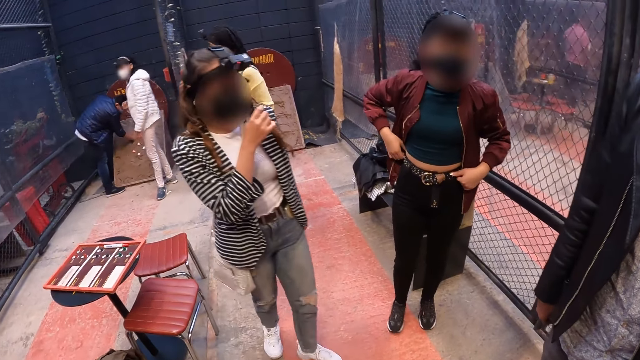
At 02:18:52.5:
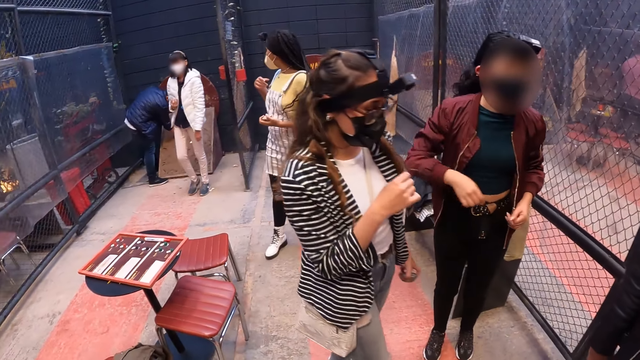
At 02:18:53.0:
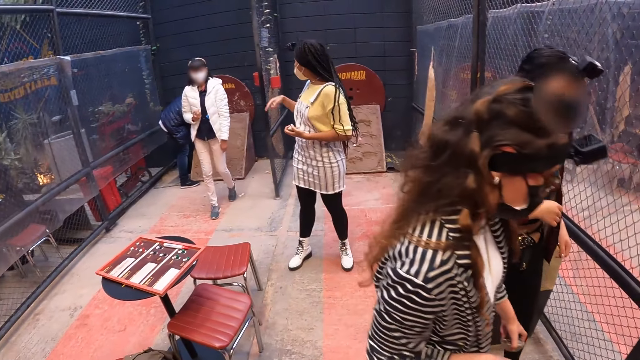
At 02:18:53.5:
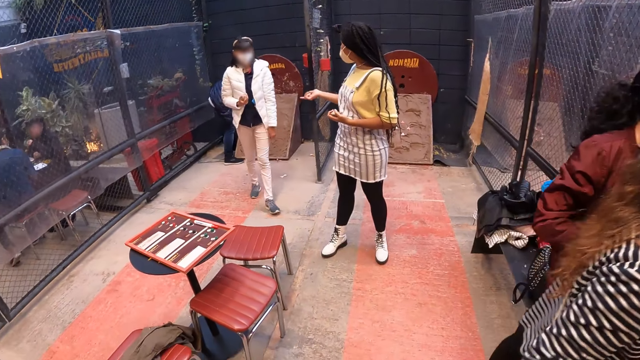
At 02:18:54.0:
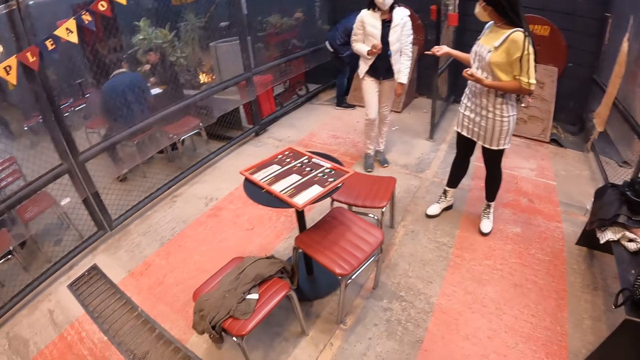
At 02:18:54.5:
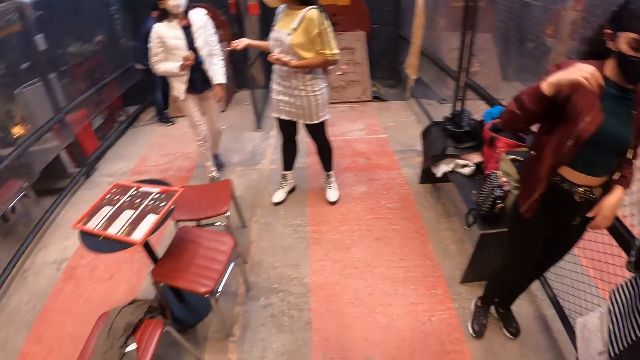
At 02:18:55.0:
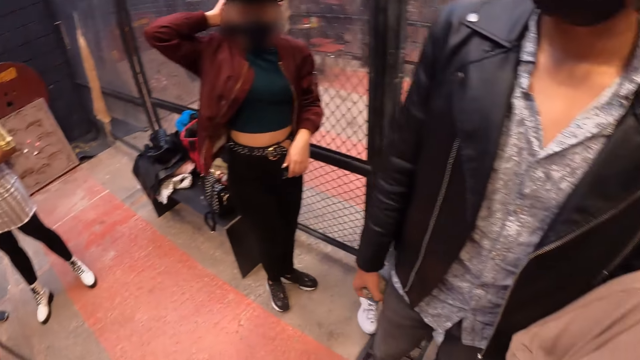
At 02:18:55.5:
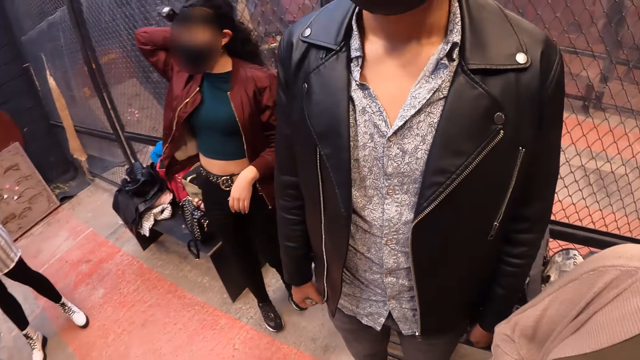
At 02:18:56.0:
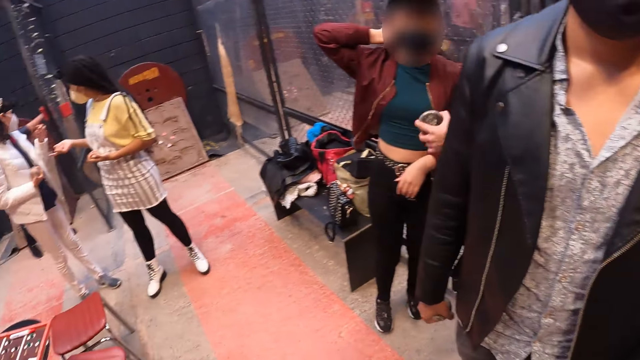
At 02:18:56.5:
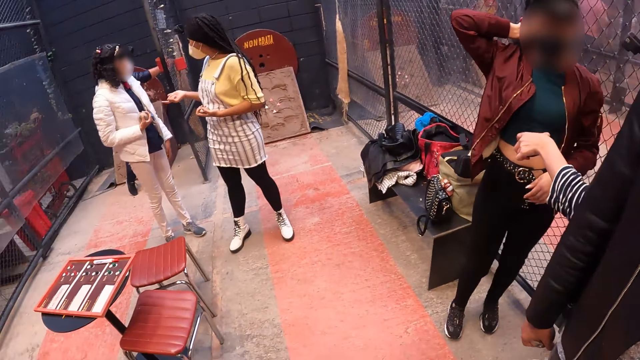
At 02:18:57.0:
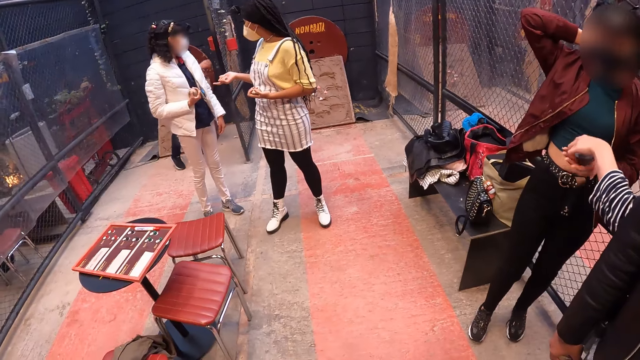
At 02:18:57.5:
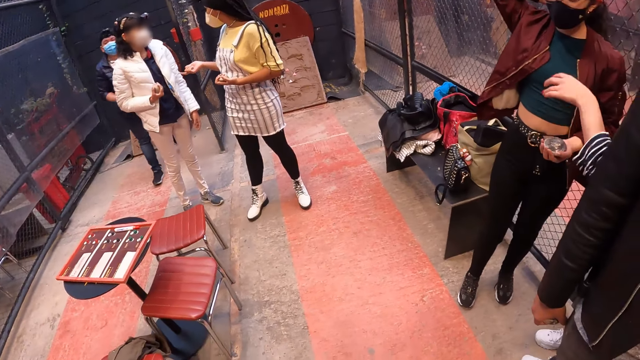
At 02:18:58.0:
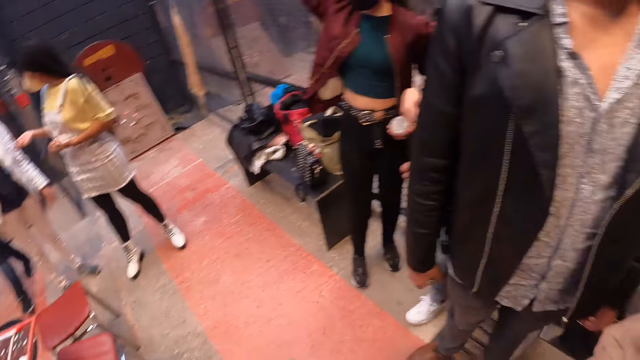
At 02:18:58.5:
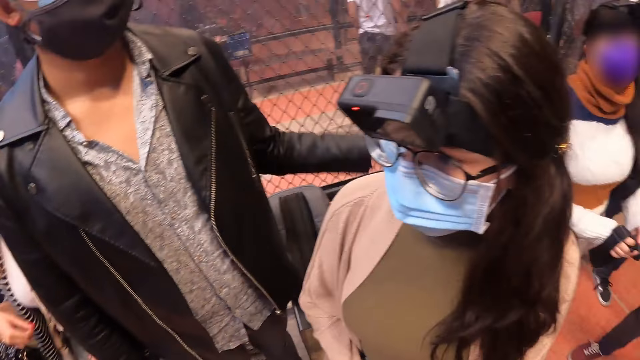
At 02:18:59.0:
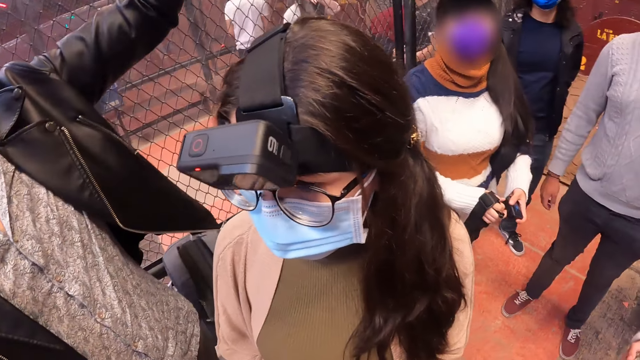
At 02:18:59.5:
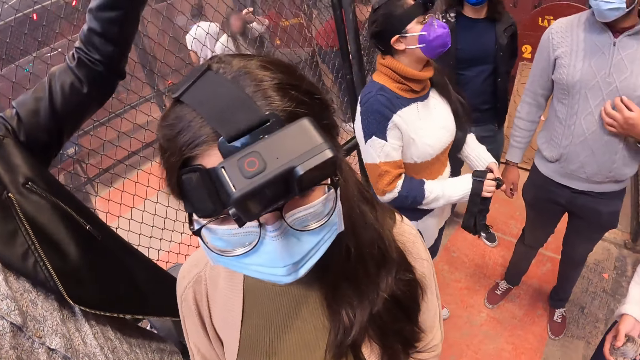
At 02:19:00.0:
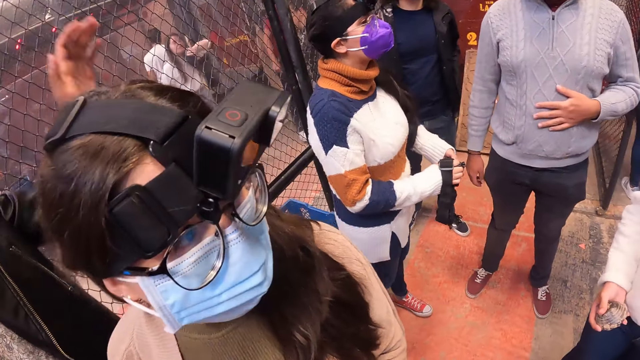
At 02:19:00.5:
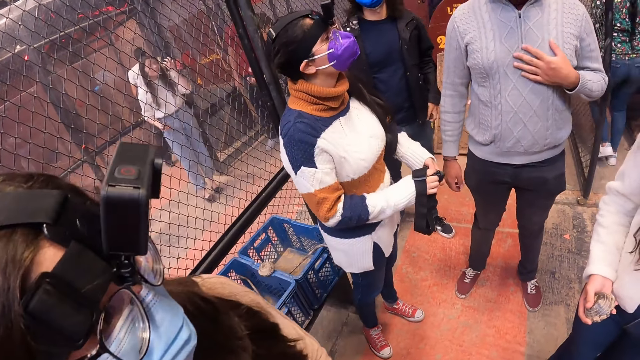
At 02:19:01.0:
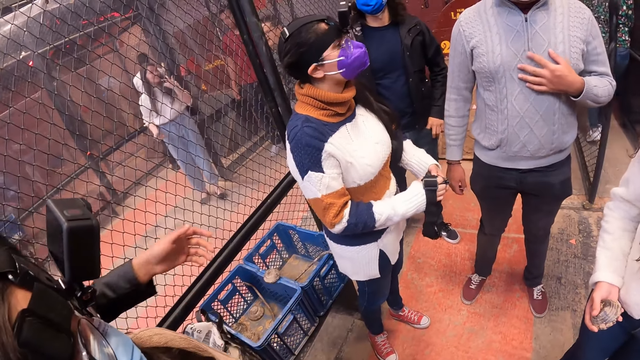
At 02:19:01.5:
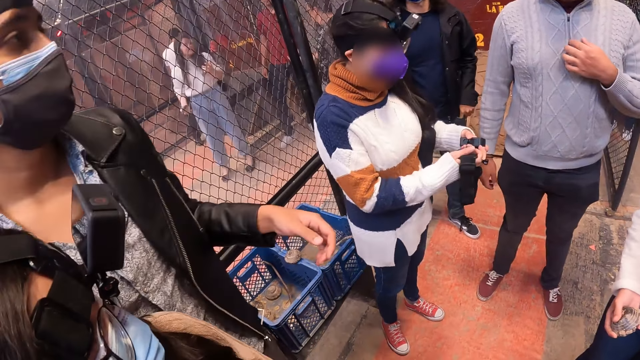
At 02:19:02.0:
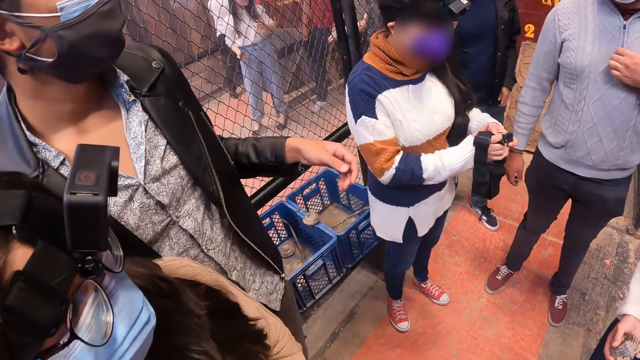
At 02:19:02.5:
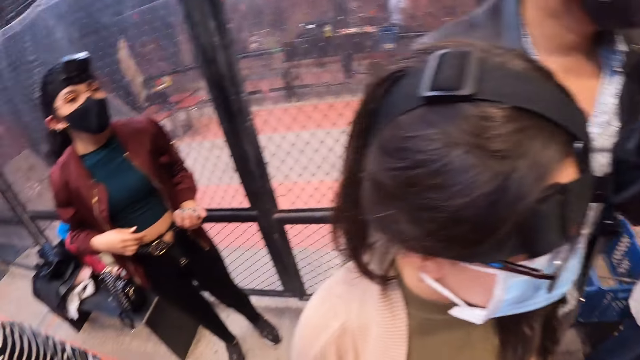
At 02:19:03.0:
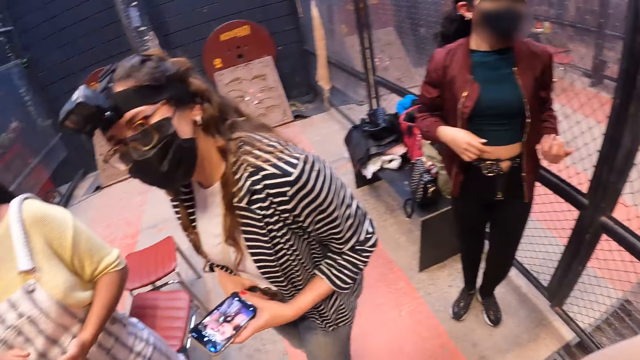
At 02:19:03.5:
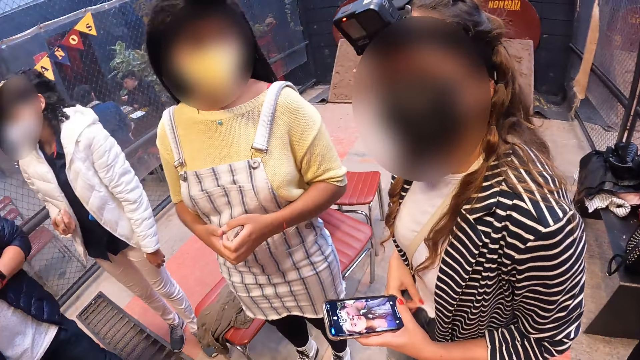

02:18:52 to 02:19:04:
A woman scratches her hair with her right hand.

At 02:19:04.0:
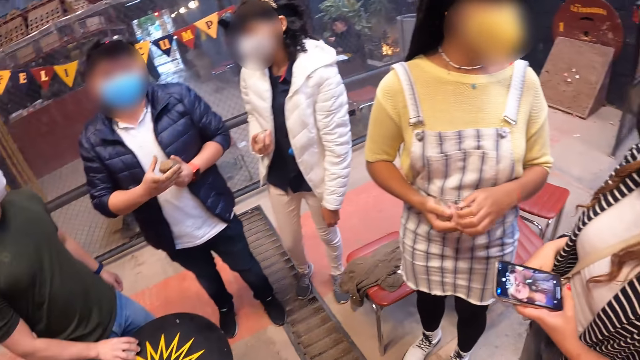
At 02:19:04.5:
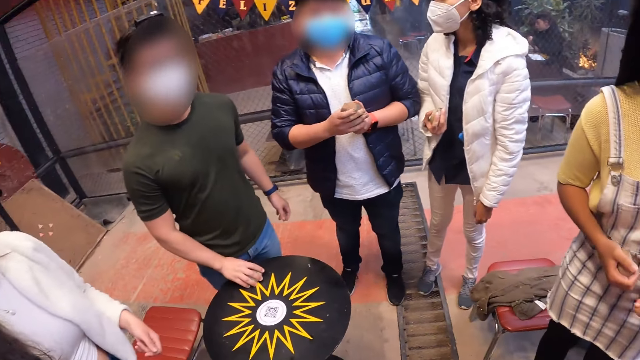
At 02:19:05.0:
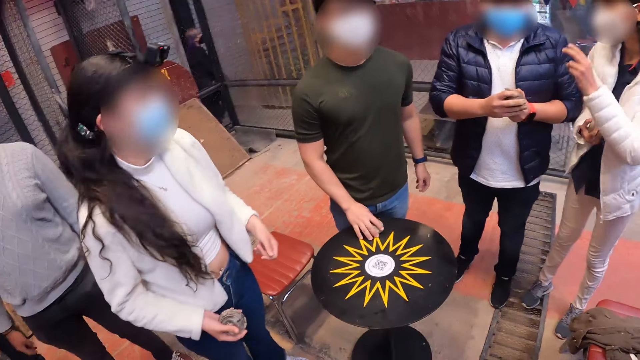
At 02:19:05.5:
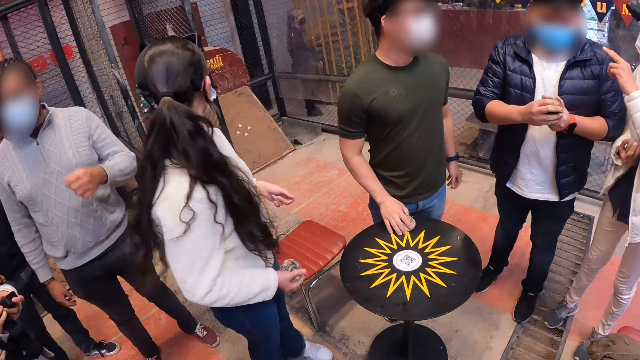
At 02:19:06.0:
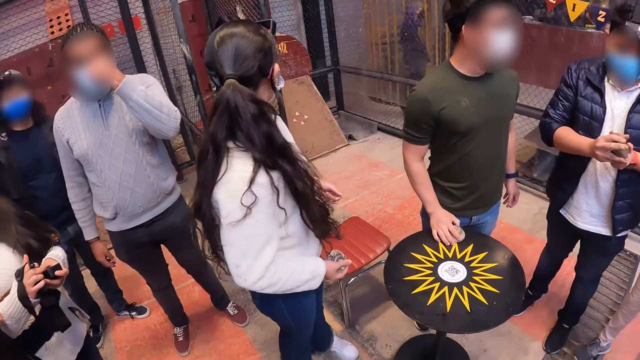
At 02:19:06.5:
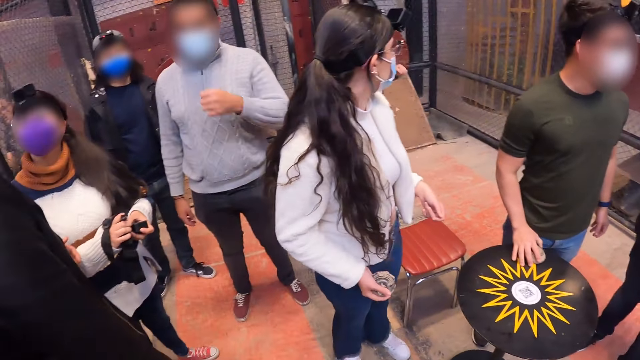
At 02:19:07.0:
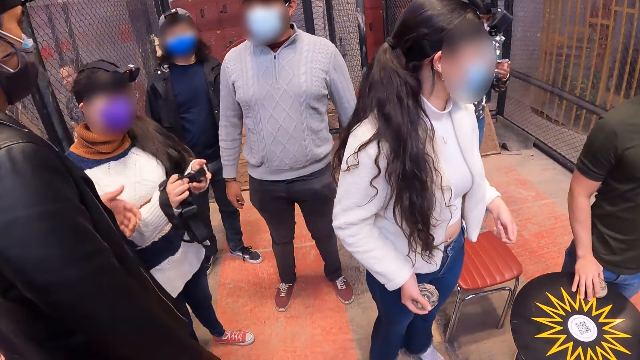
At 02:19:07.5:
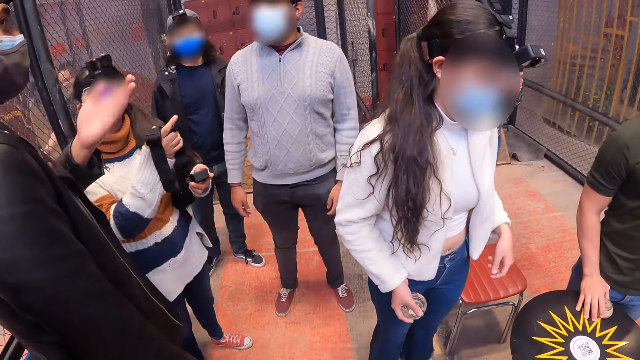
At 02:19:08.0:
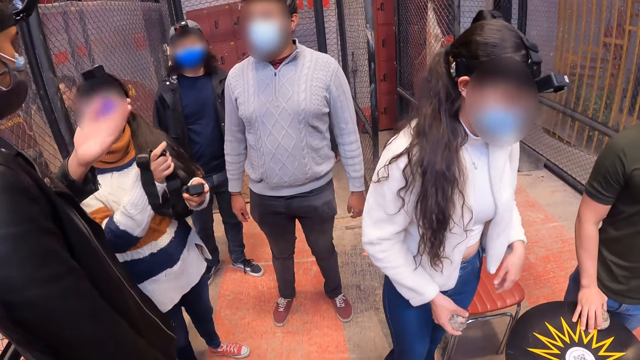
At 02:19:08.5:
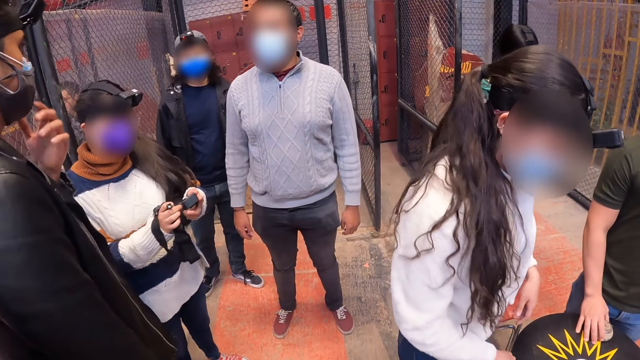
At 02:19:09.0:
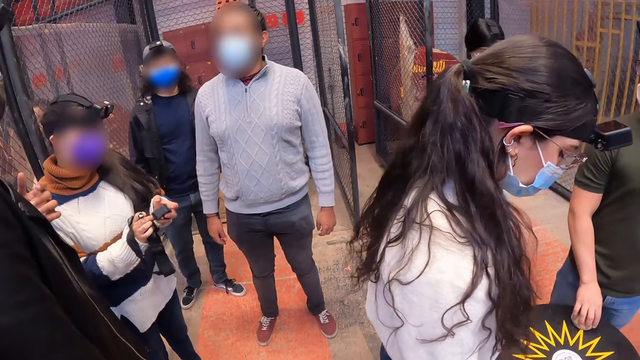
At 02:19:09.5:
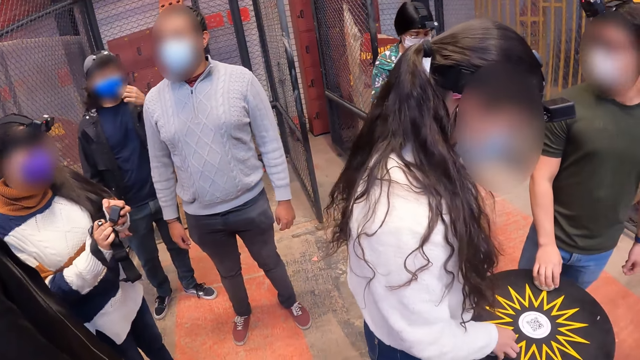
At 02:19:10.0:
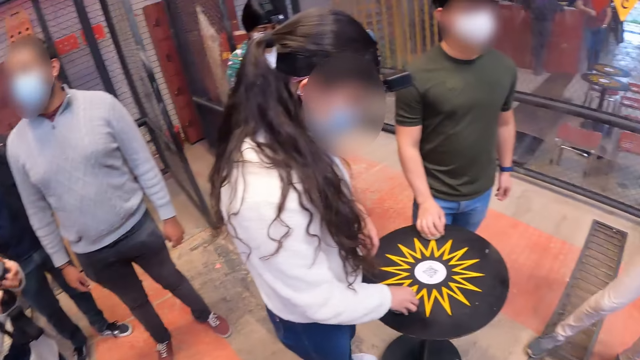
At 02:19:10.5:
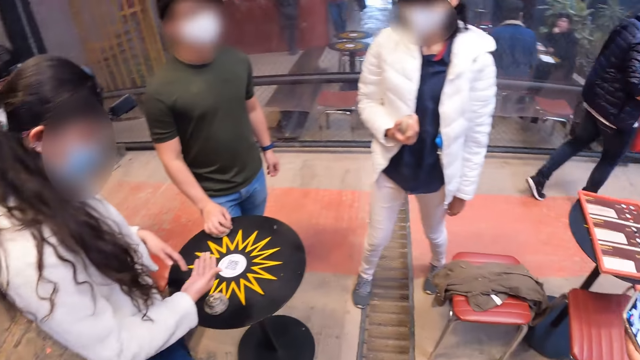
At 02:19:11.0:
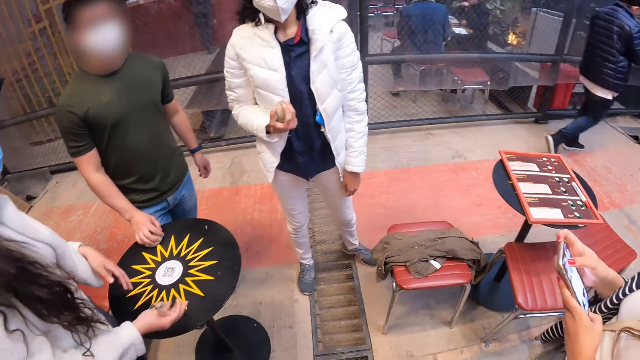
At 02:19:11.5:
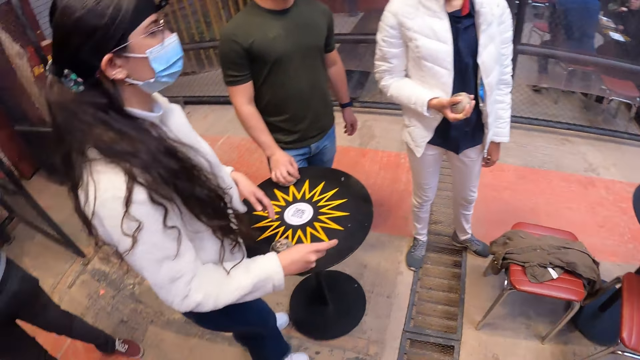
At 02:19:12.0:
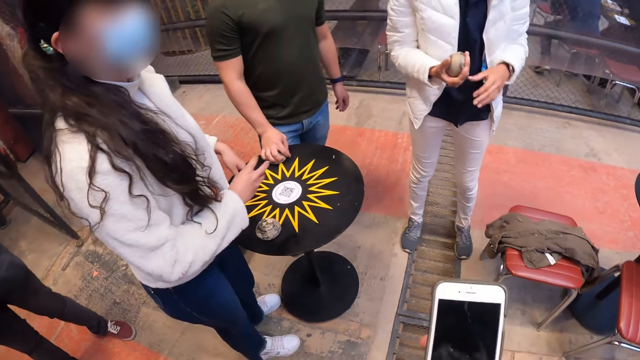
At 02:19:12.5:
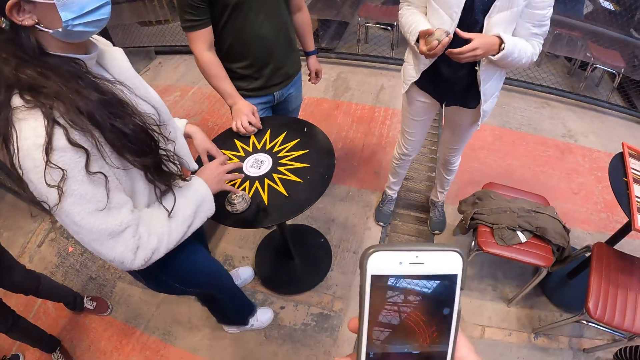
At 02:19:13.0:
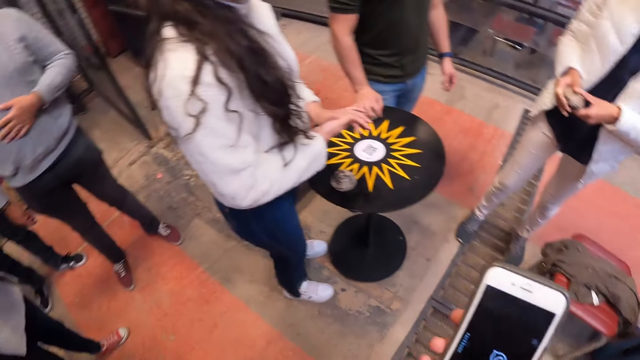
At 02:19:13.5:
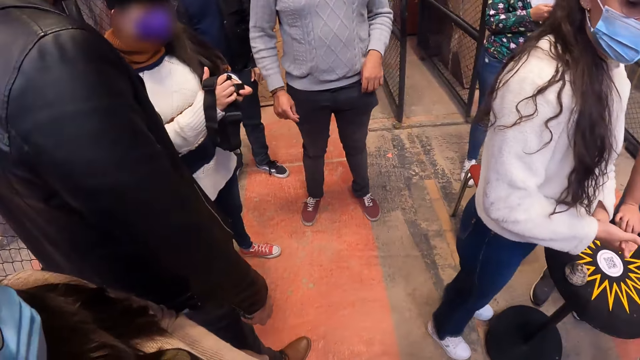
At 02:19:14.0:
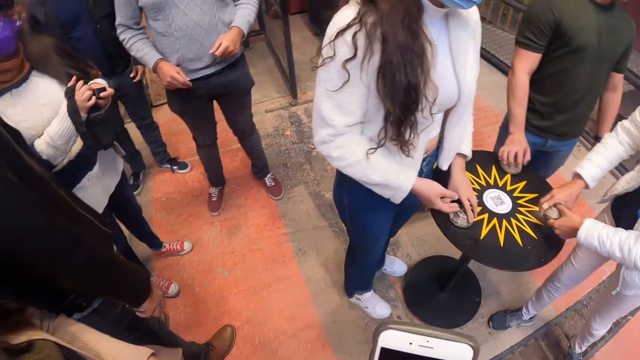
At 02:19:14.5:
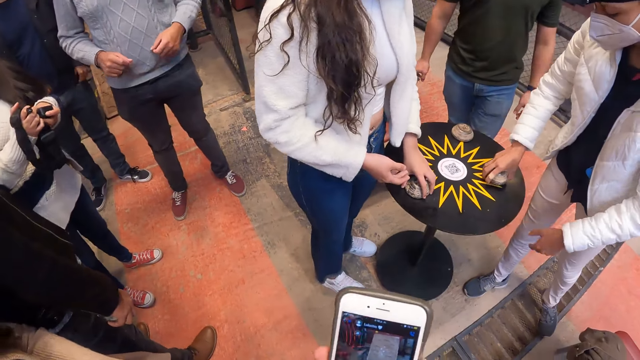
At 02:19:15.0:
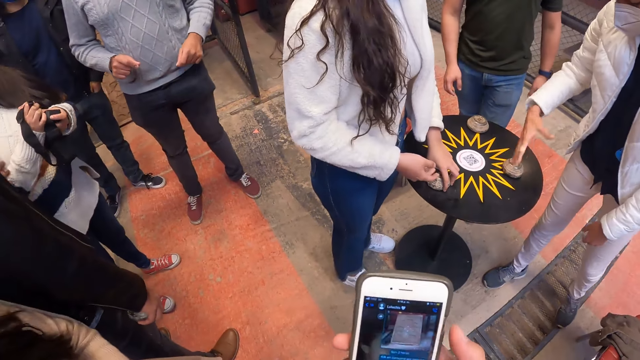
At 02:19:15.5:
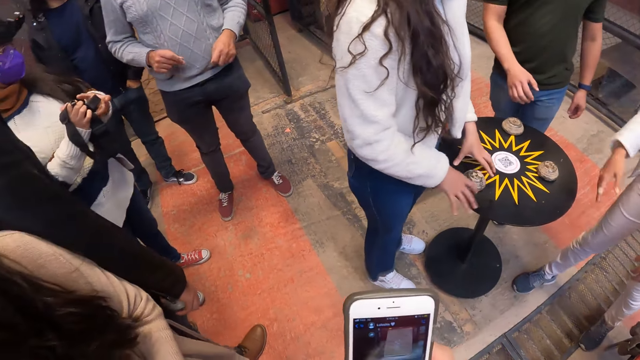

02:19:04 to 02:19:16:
A woman operates the phone with both hands. The camera wearer operates a phone in her right hand. Another woman passes the metal disc in her right hand to her left hand.
